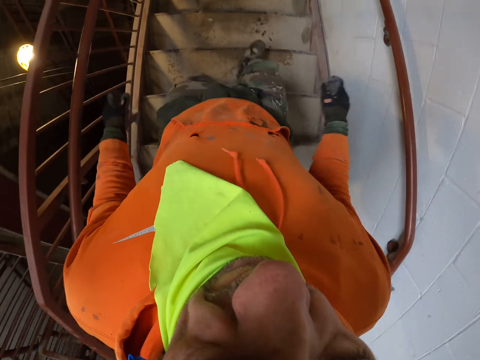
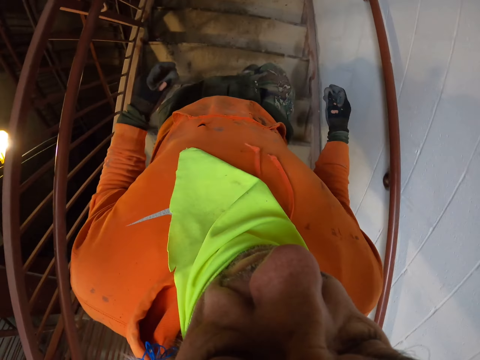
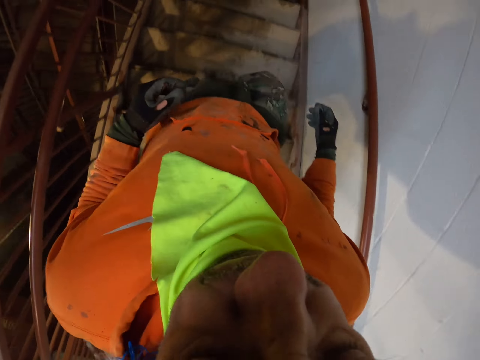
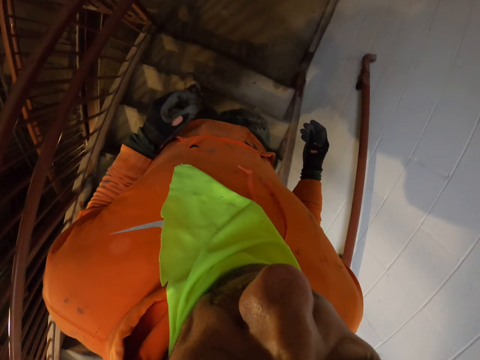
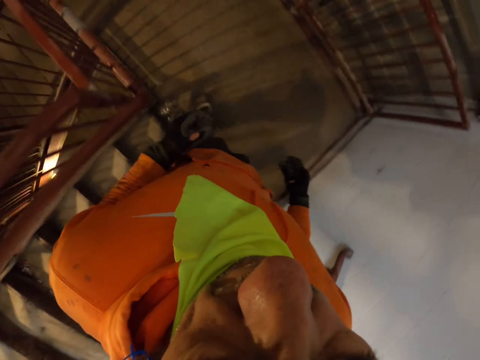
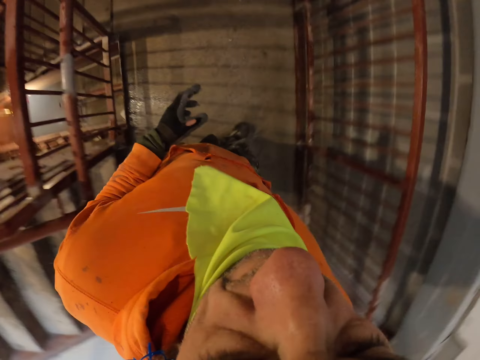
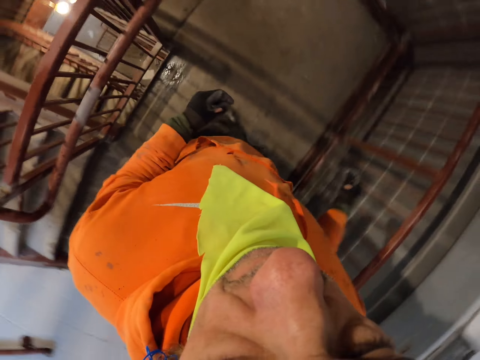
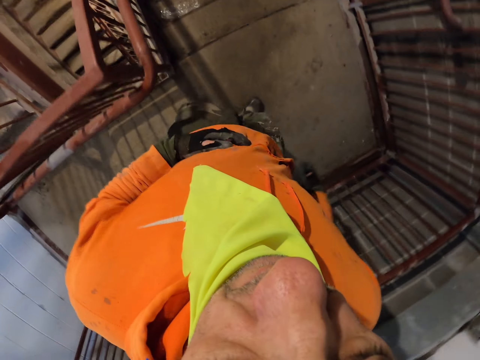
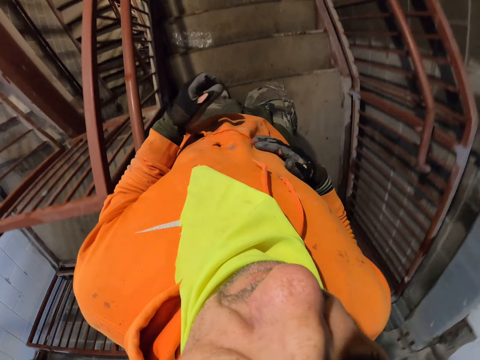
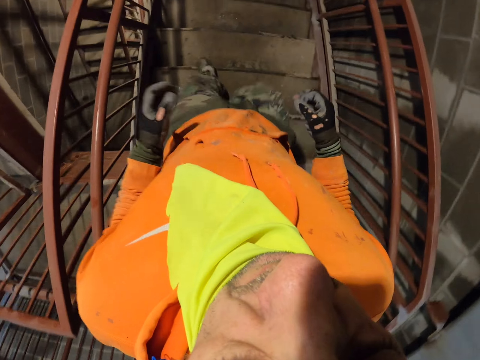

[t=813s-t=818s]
The camera wearer walks down the stairs.

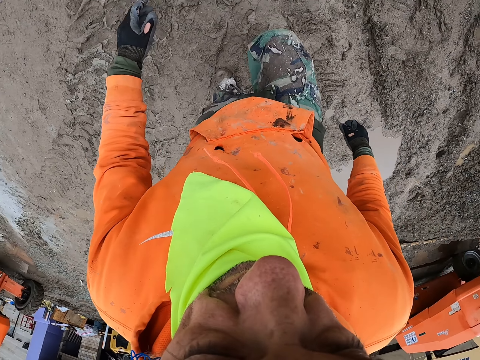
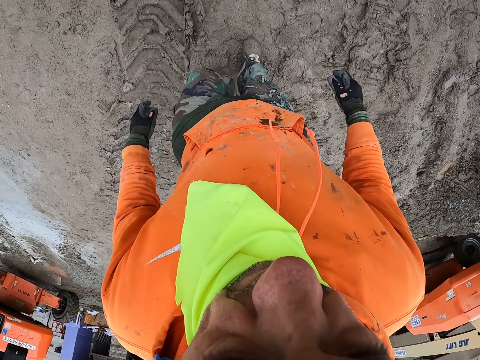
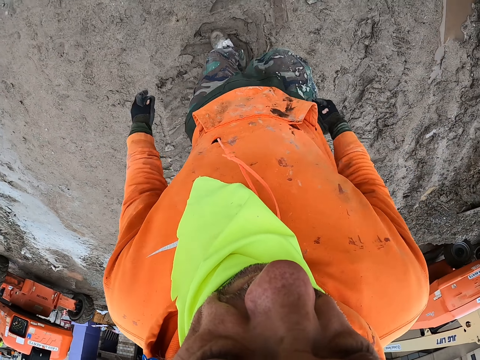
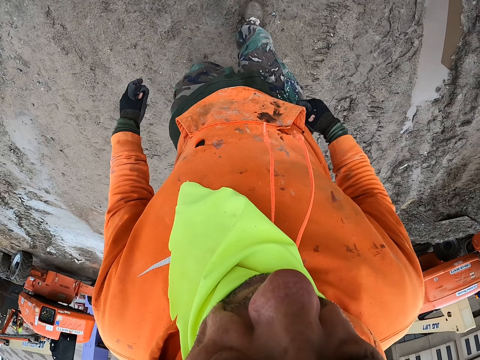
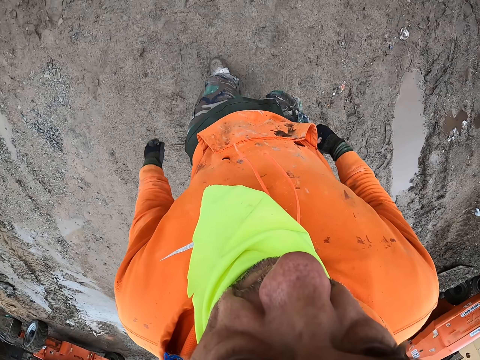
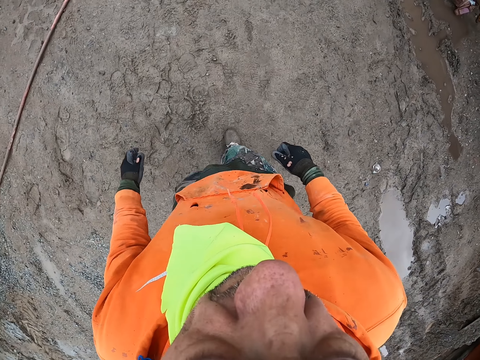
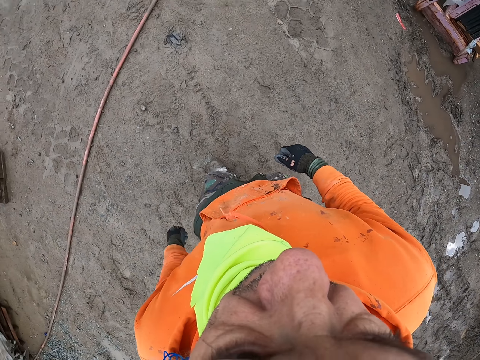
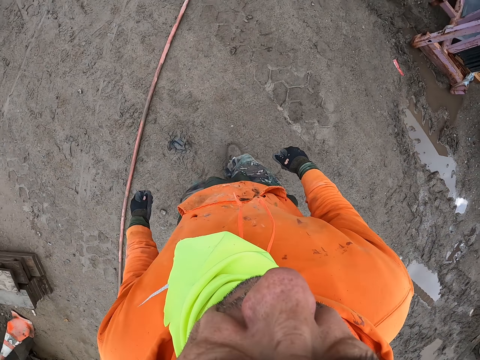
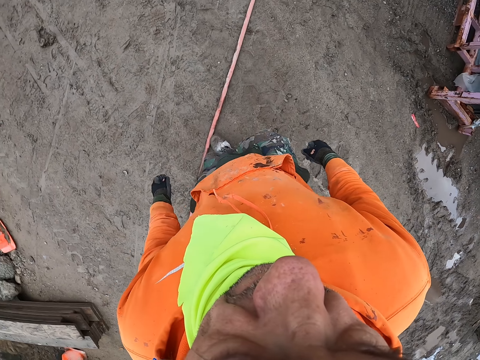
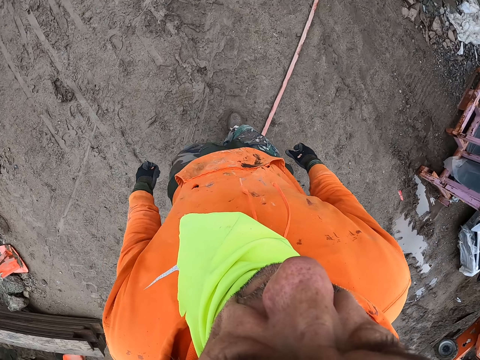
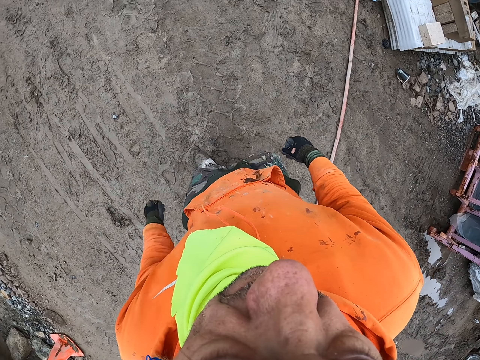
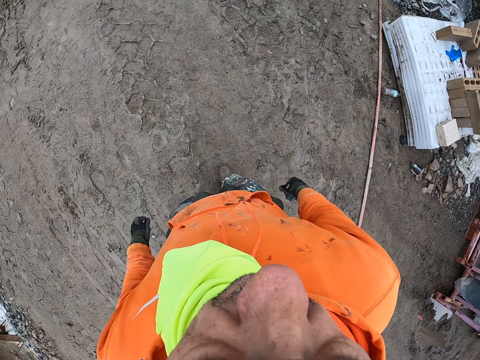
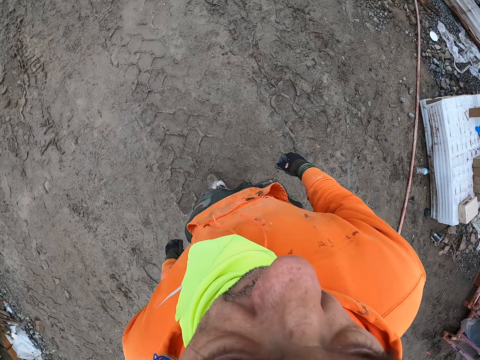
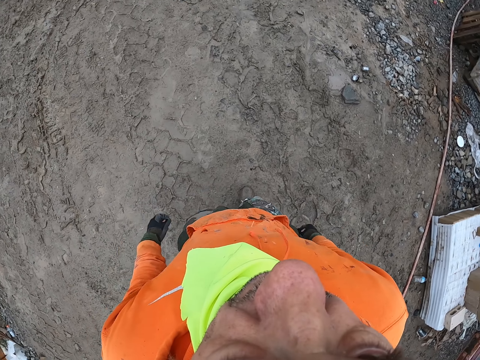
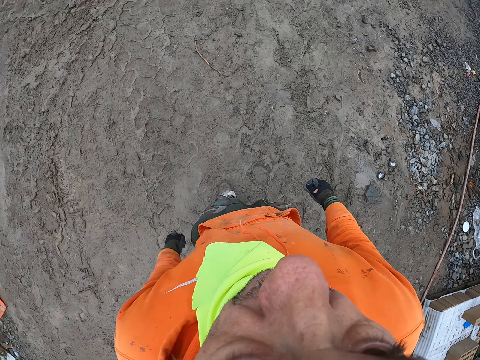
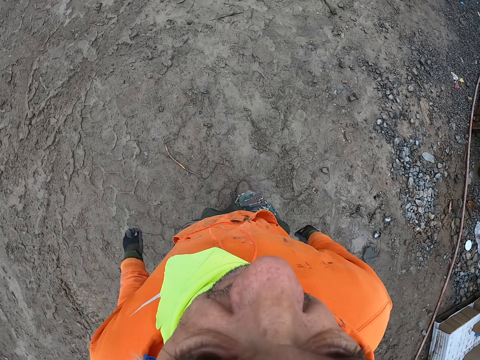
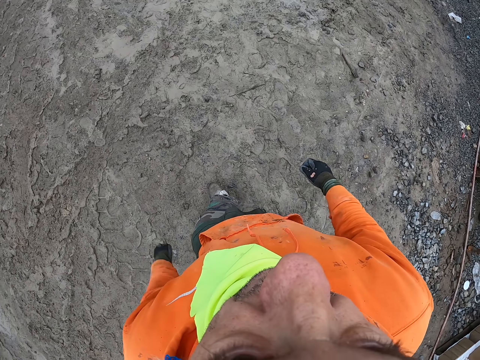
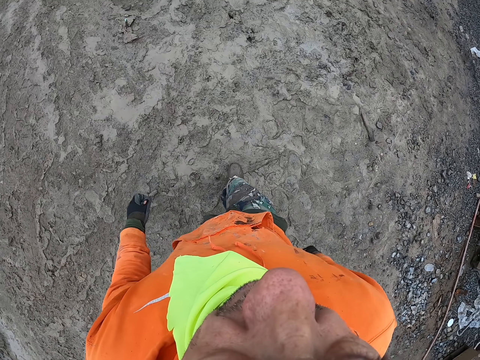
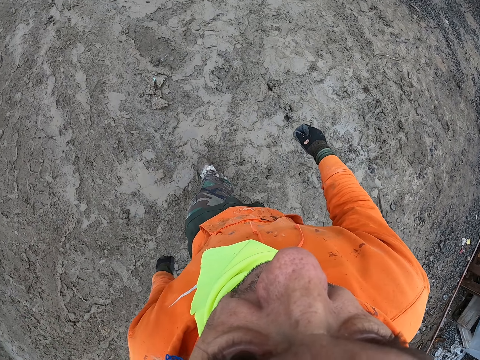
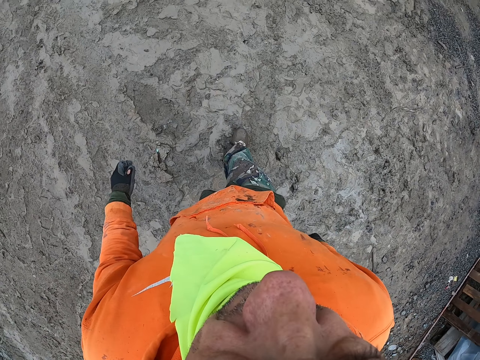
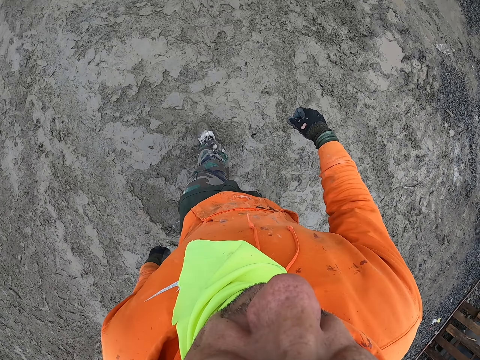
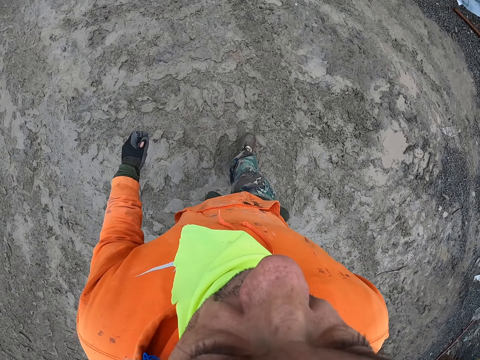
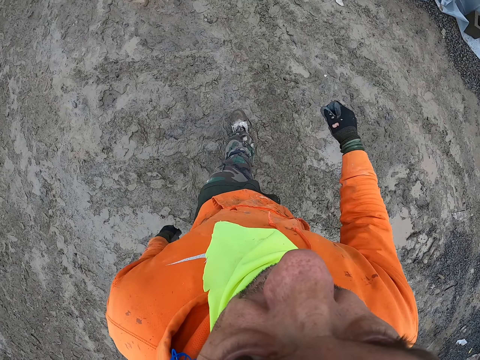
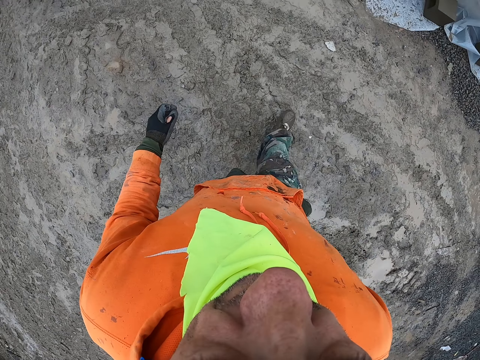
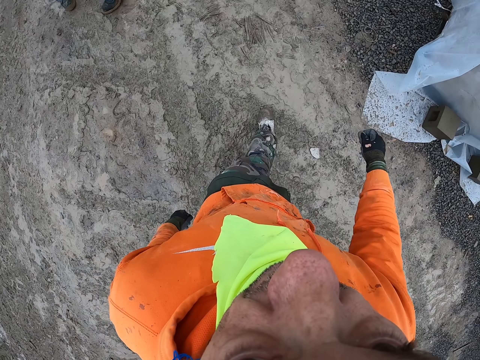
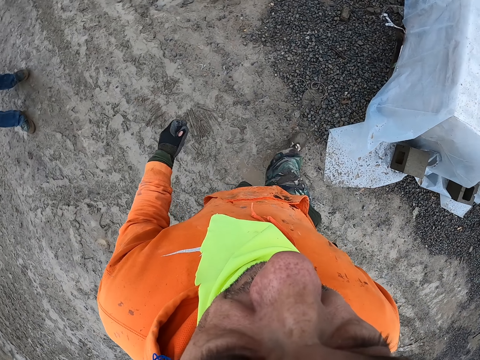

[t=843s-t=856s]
The camera wearer touches his cloth. He walks around.

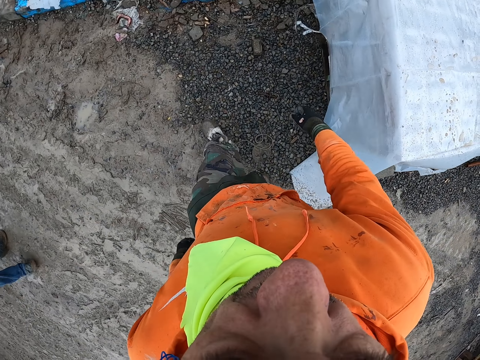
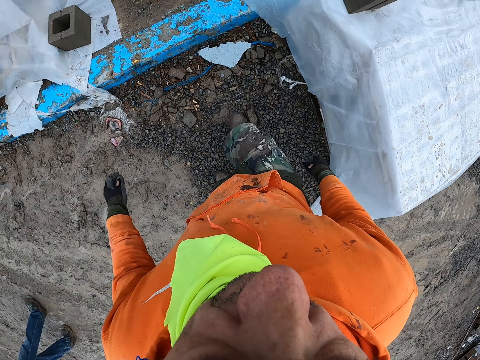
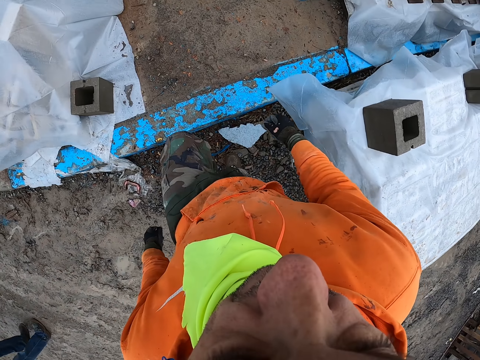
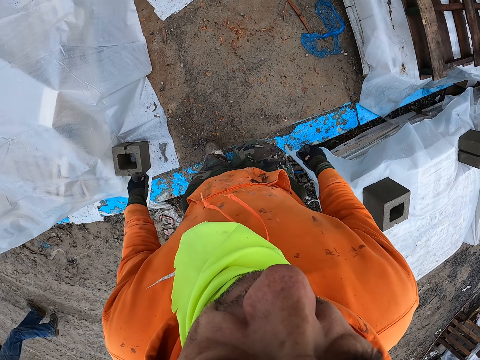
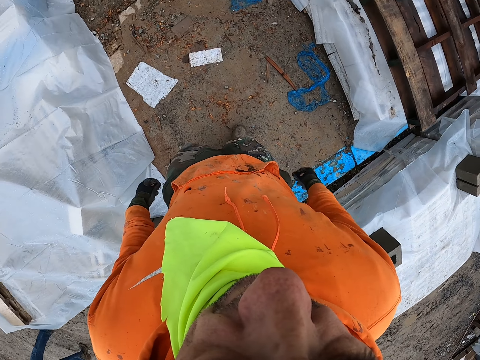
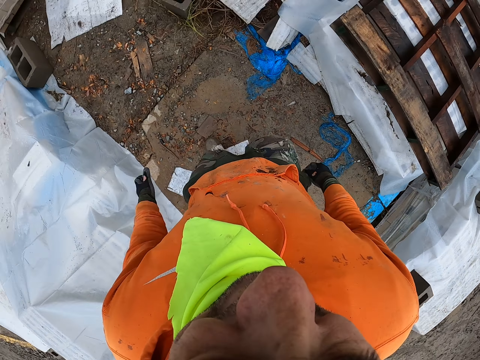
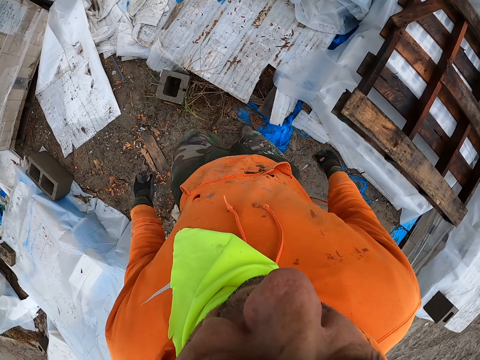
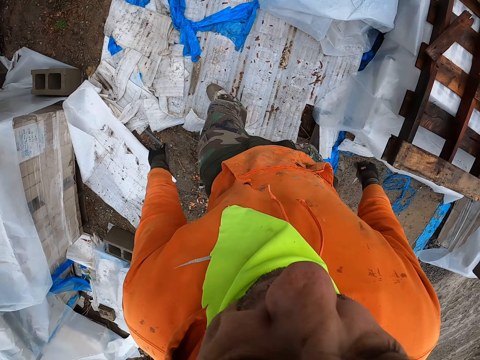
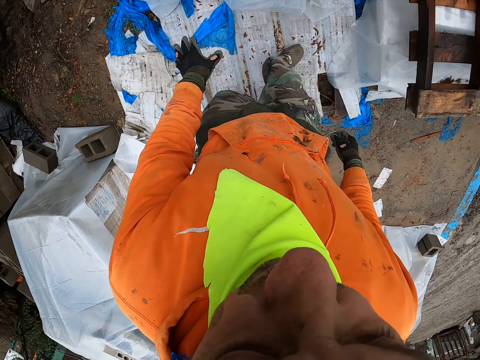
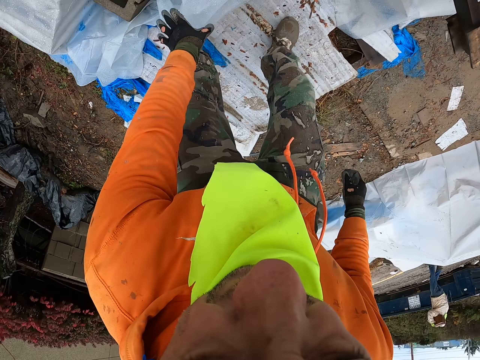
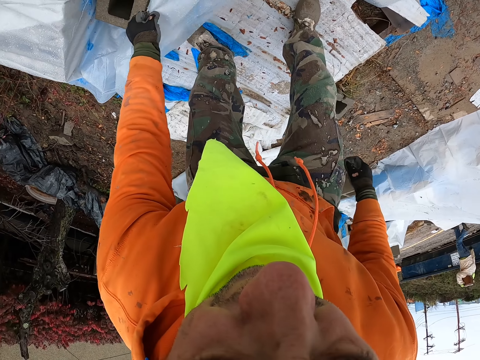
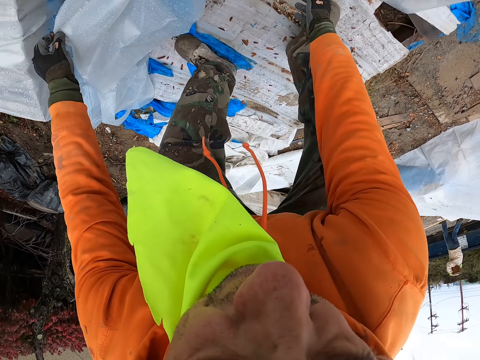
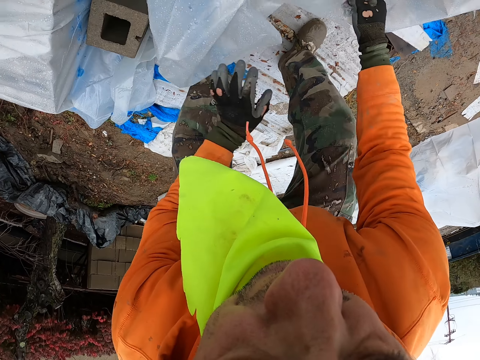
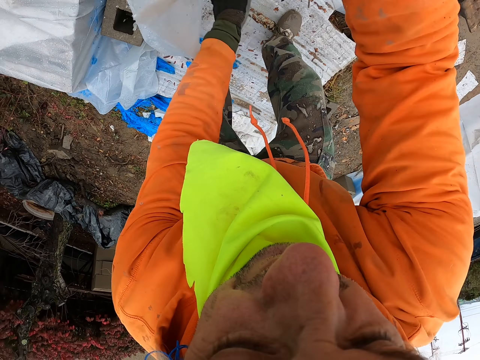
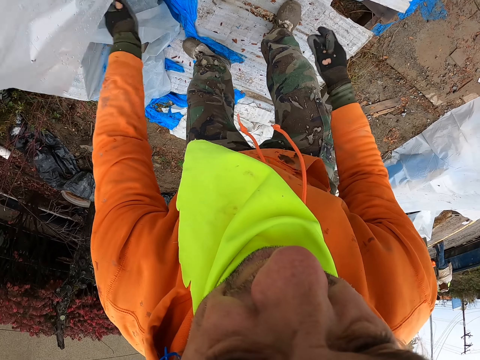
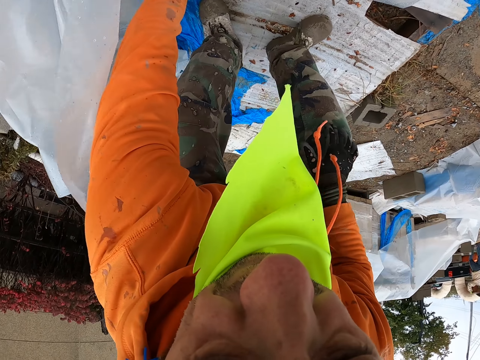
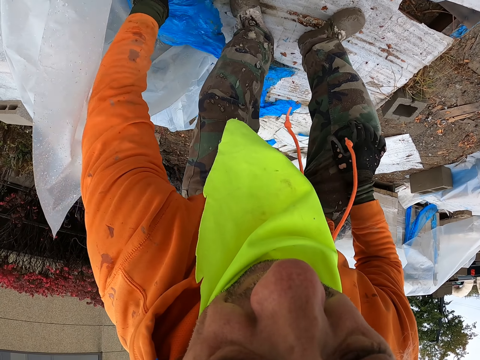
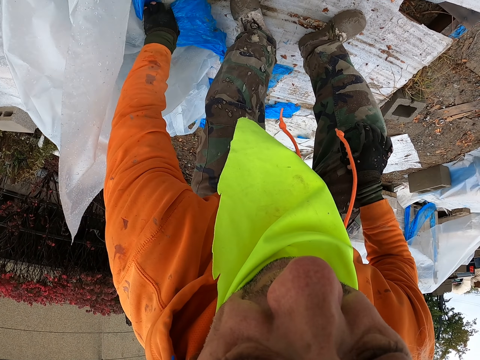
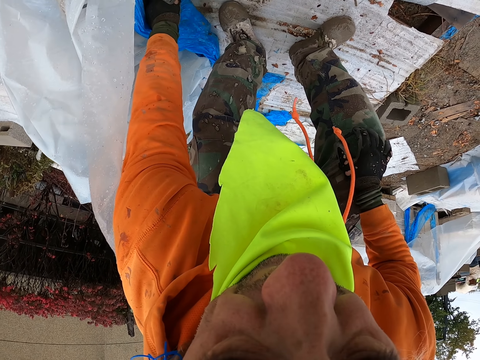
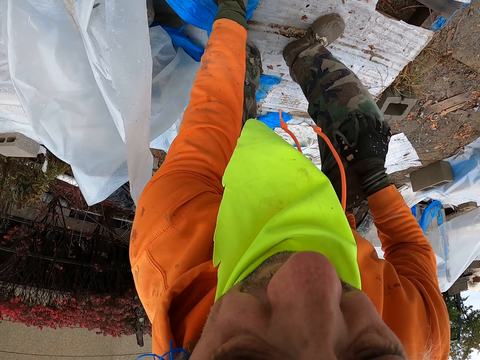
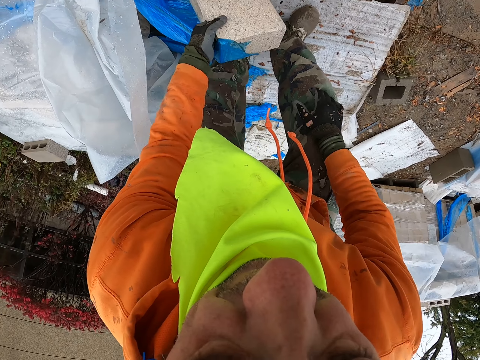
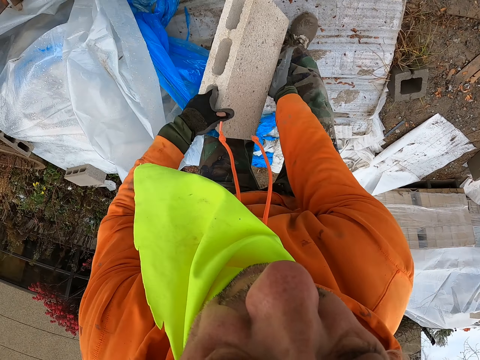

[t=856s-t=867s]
The camera wearer moves a nylon paper. They open up the polythene paper. They pick up a brick.
